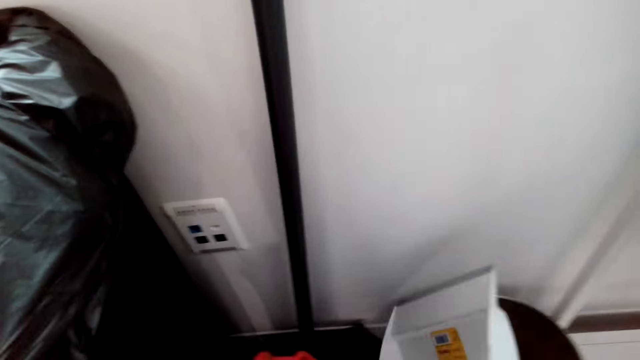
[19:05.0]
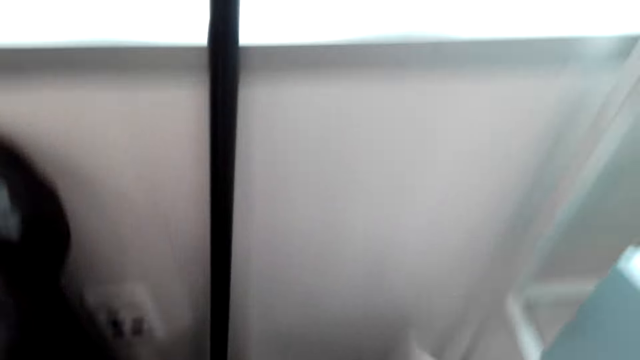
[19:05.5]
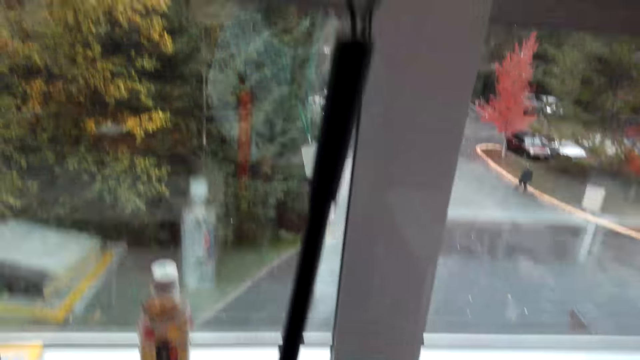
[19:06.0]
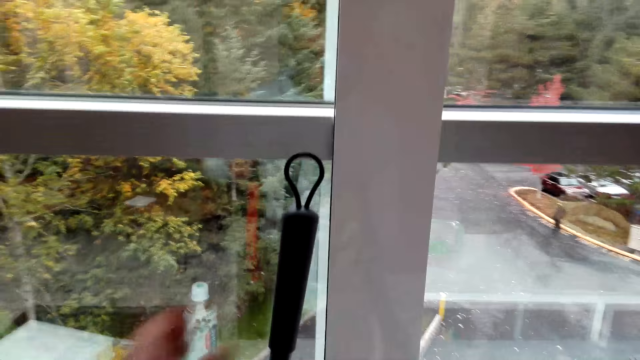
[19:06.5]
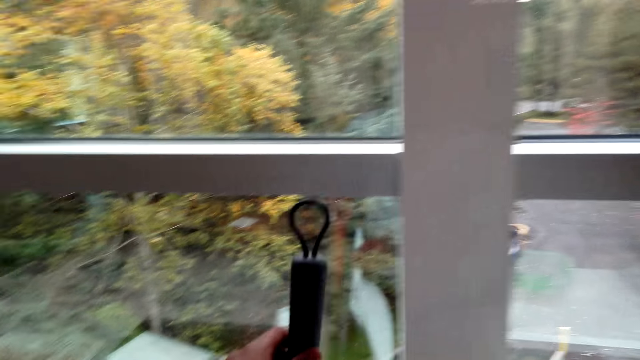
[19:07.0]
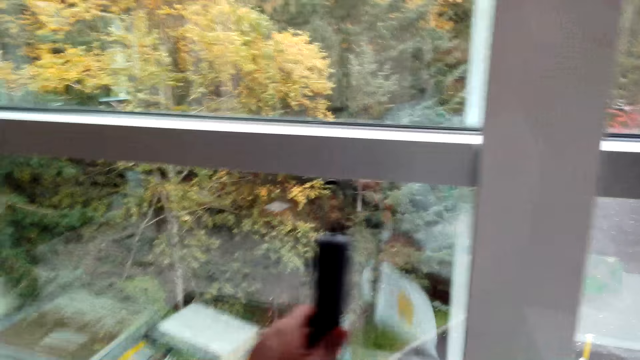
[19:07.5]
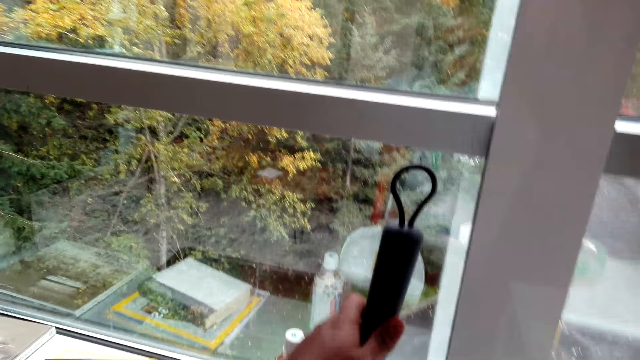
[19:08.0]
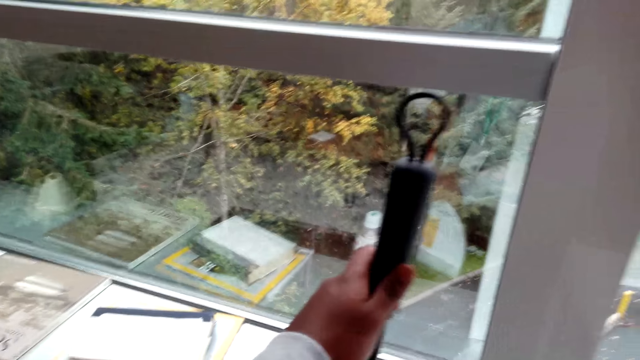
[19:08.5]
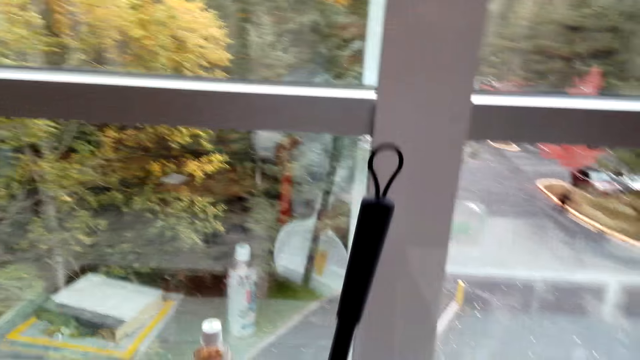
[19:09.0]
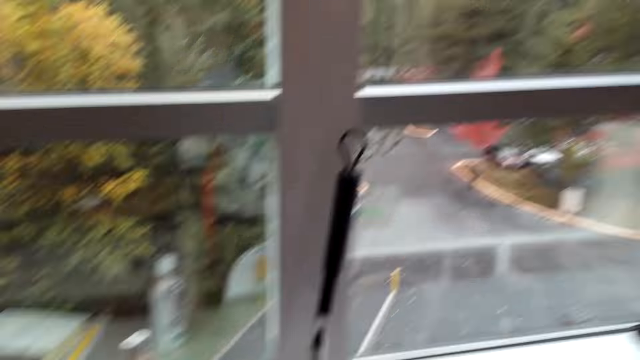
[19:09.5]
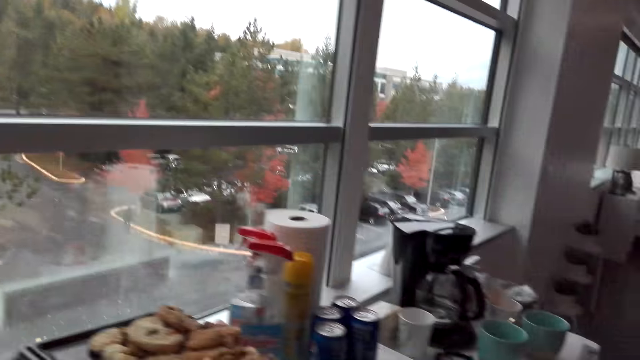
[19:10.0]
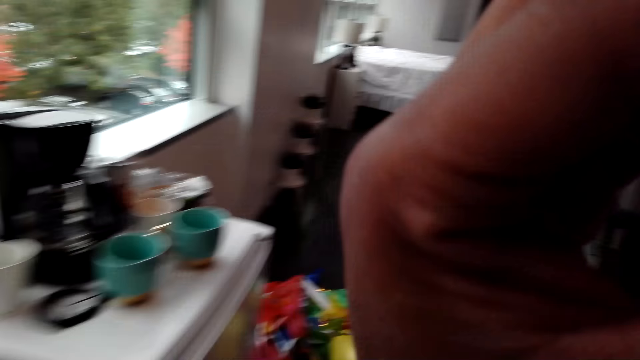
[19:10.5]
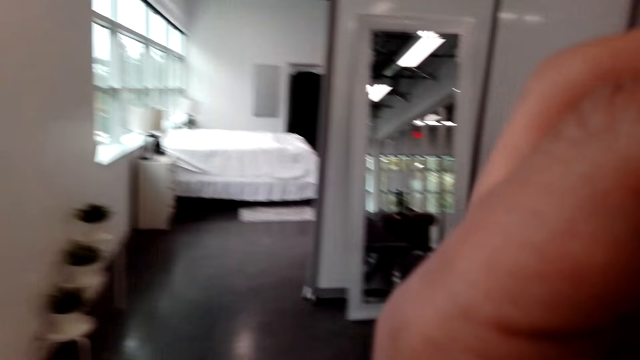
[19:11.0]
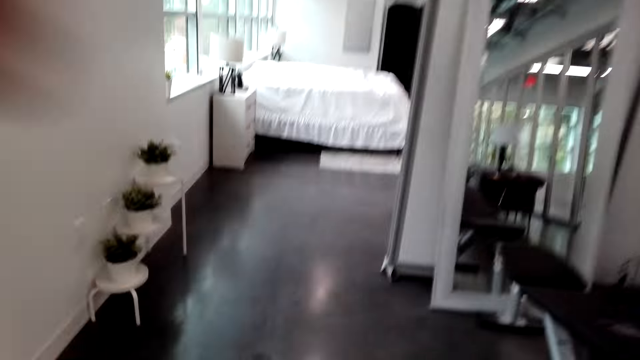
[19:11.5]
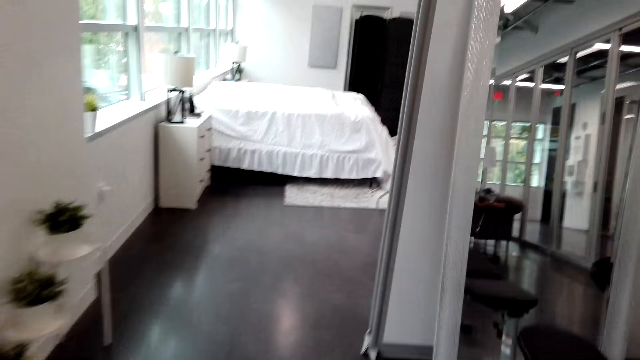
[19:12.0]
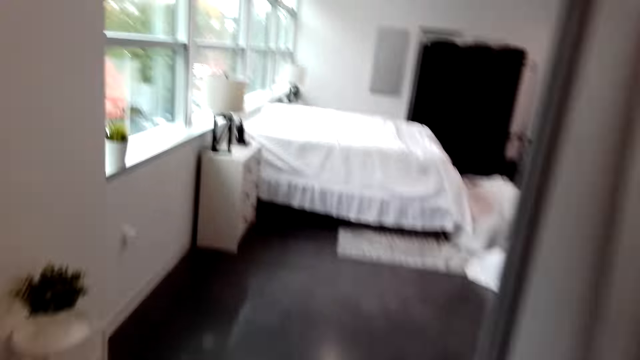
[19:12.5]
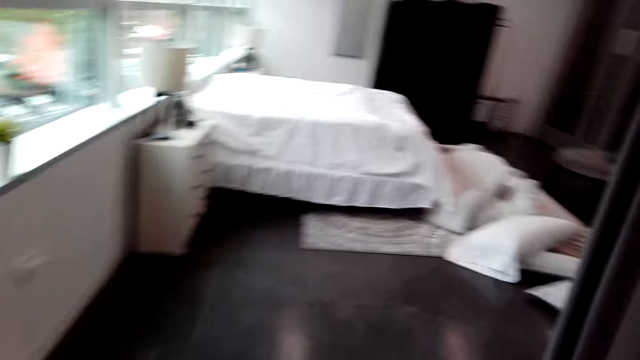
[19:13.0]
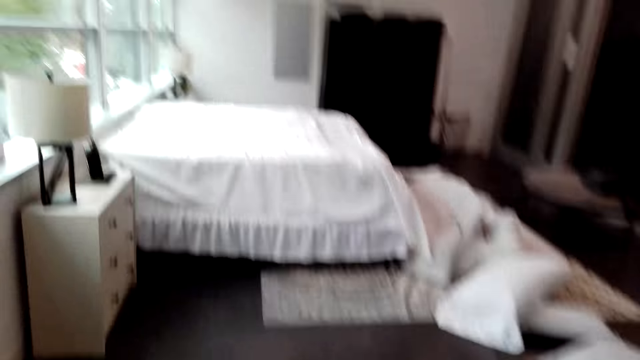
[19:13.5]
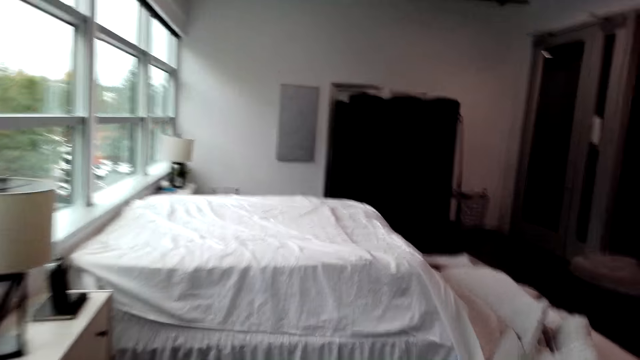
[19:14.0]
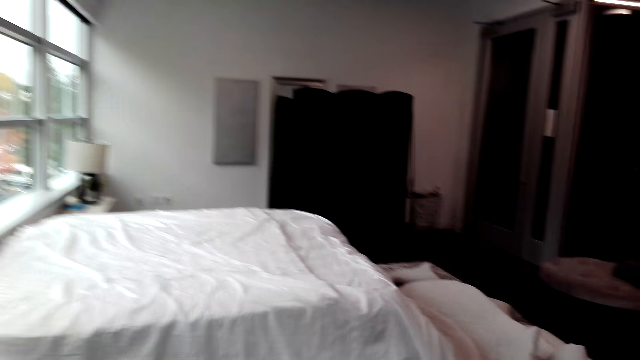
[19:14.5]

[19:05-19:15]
The camera wearer lifts a dust pan, holds the scoop, looks at the window, touches the broom and moves the broom. They let go of the broom, hold the broom, walk around, and adjust the camera. They look around and walk around.

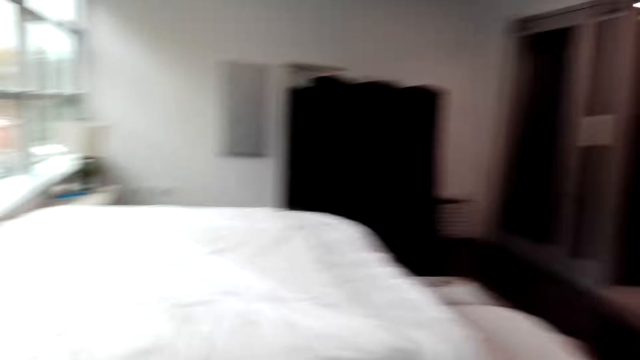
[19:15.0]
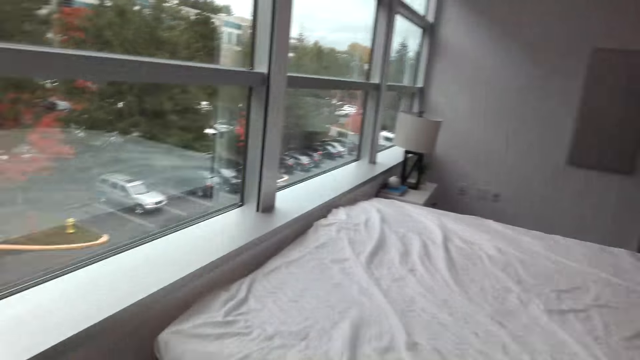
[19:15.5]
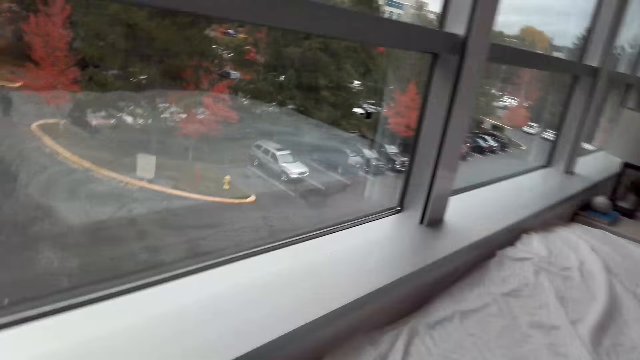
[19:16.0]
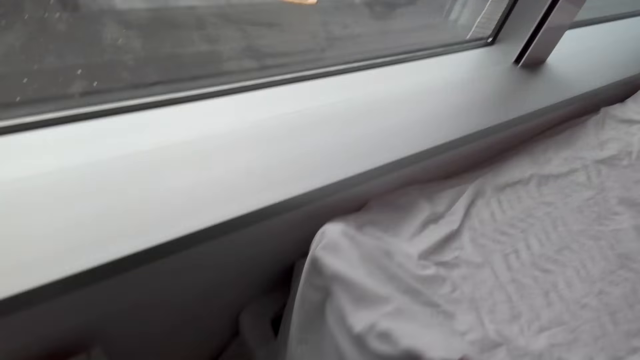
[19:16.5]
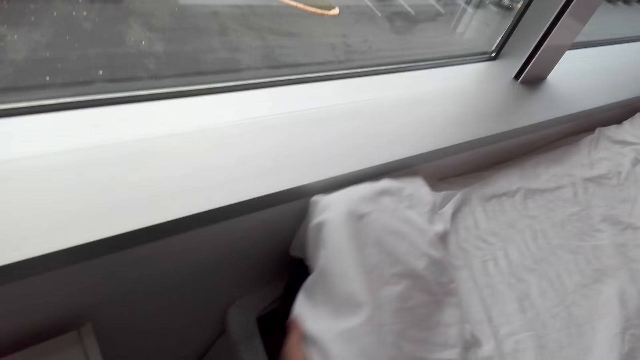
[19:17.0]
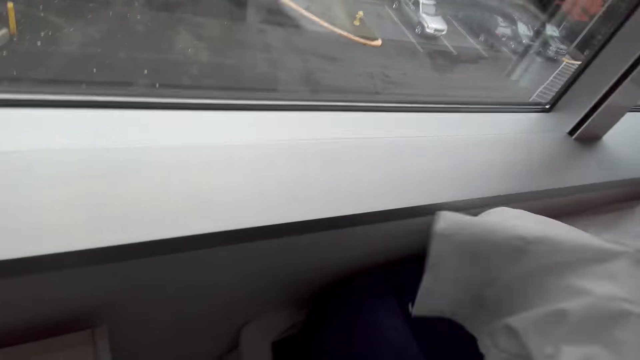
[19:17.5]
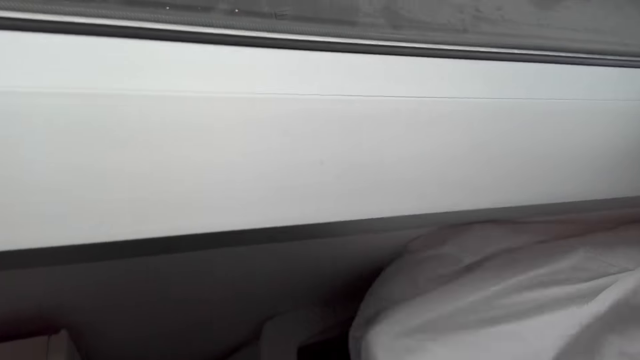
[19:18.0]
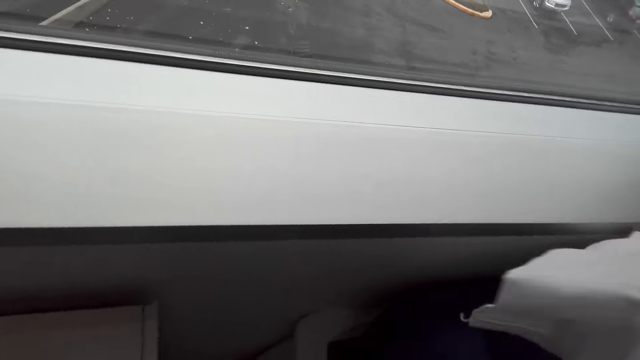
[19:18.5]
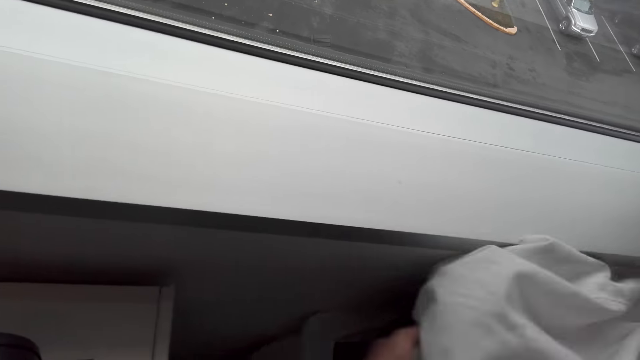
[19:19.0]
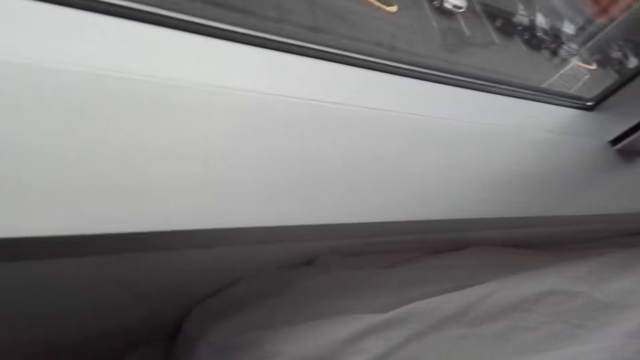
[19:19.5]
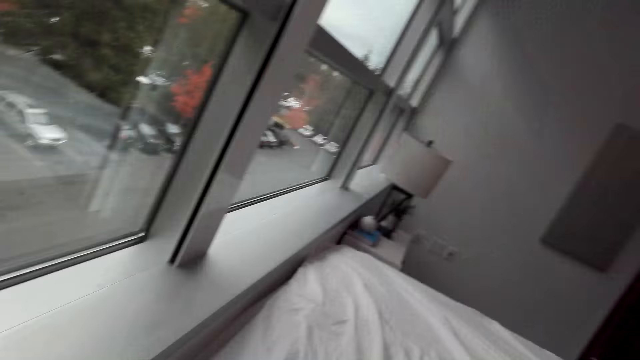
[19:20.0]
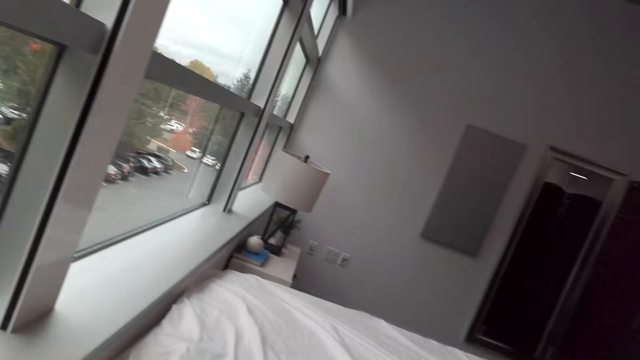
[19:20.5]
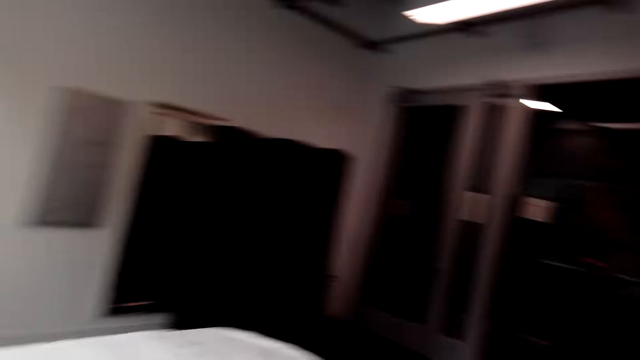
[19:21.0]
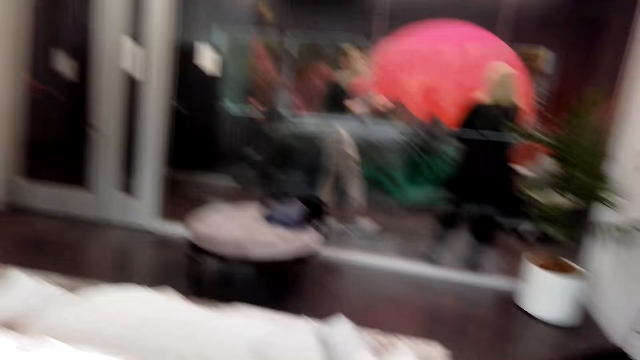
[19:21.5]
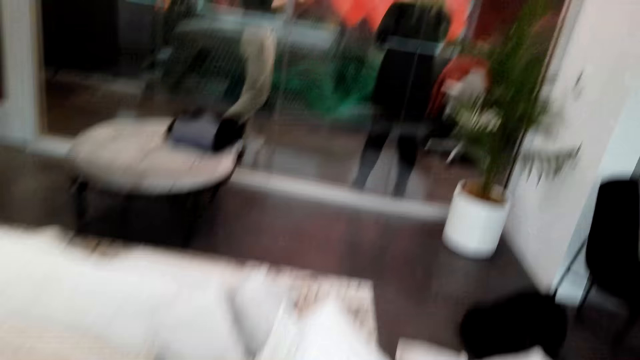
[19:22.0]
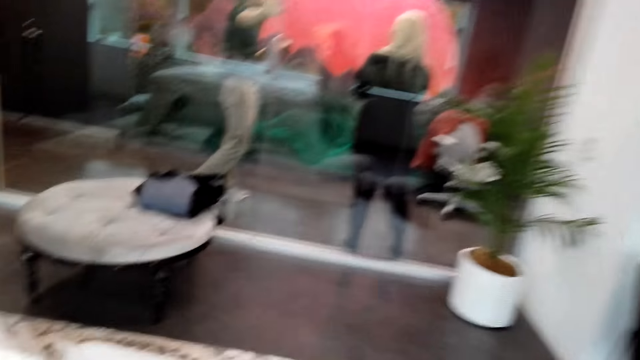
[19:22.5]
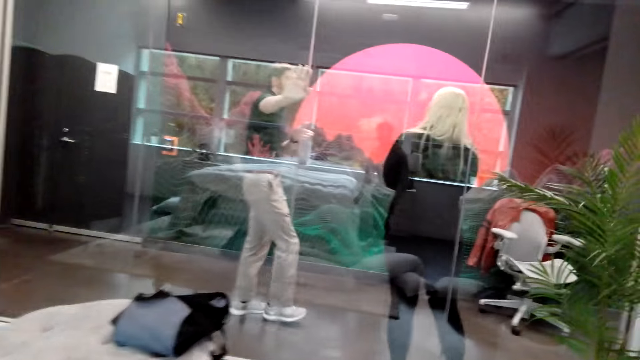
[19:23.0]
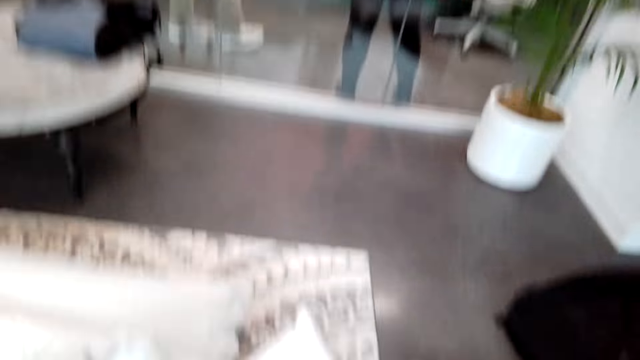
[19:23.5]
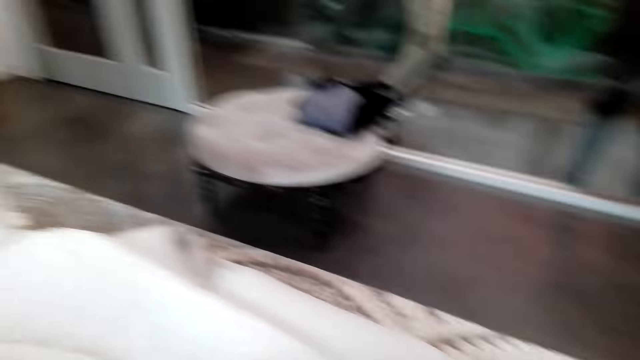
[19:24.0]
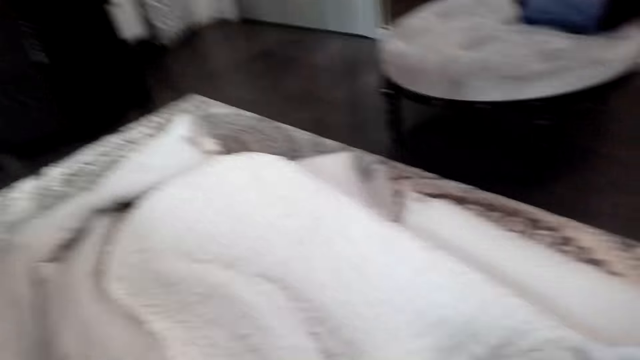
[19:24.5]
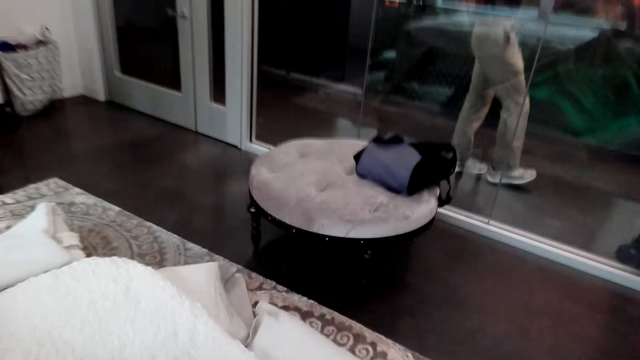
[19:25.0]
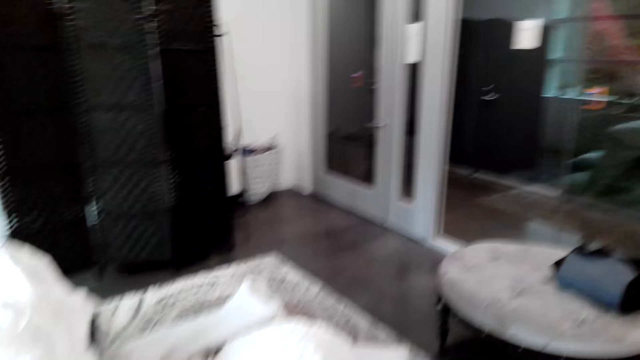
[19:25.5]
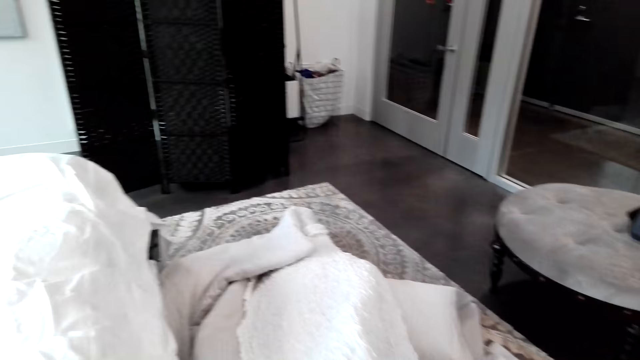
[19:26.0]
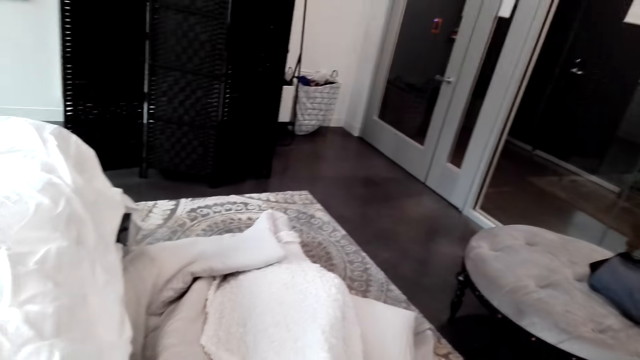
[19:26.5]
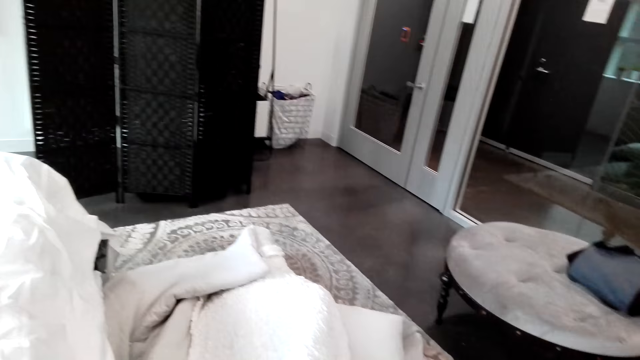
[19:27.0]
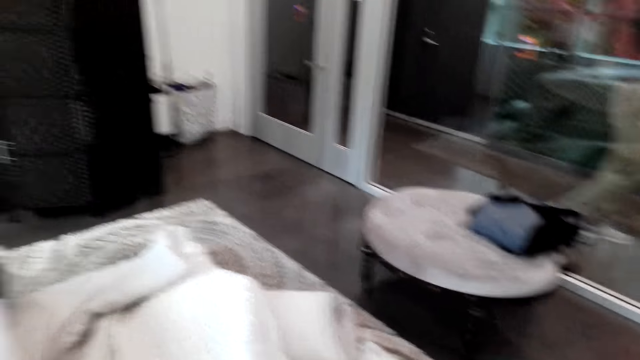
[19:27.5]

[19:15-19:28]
The camera wearer looks at the bed, touches the bedsheet and pulls the bed sheet. They look at the bed, look around and walk around. They look around and look at the duvet.
